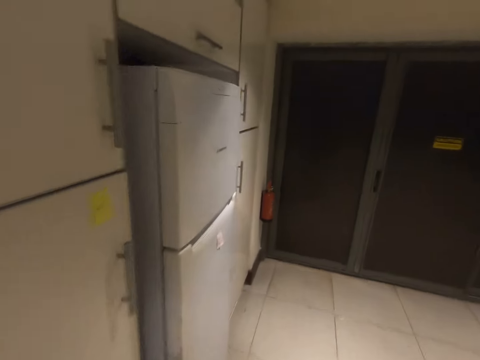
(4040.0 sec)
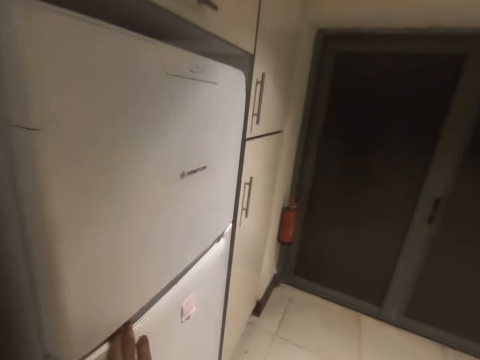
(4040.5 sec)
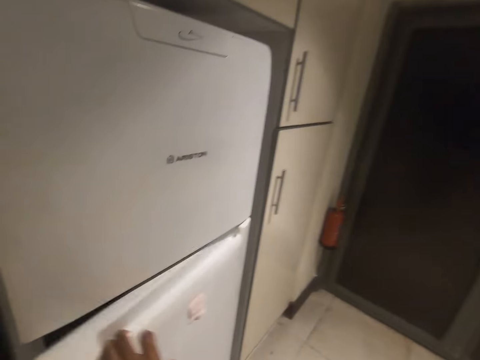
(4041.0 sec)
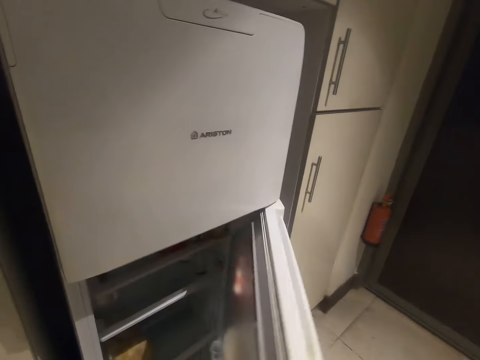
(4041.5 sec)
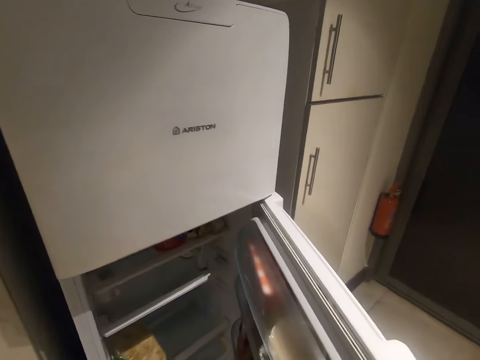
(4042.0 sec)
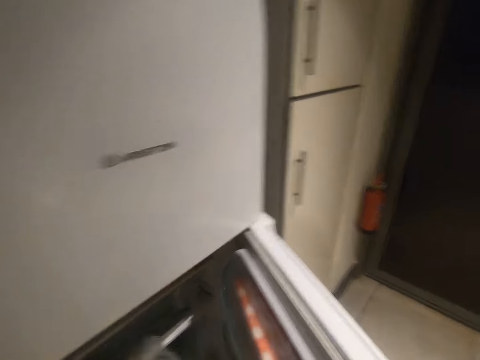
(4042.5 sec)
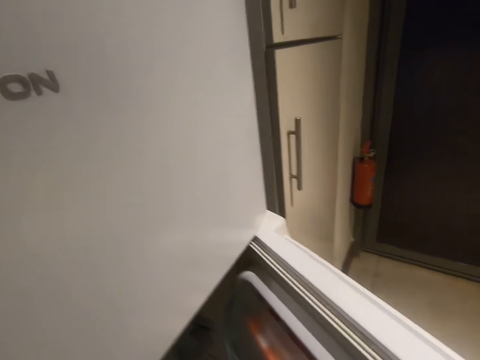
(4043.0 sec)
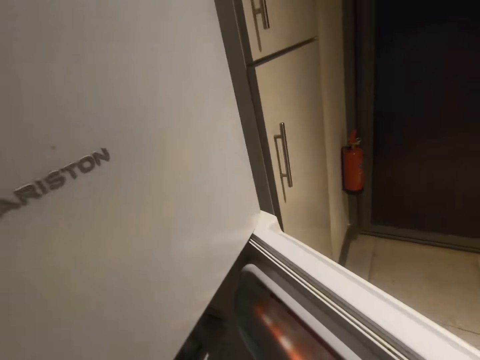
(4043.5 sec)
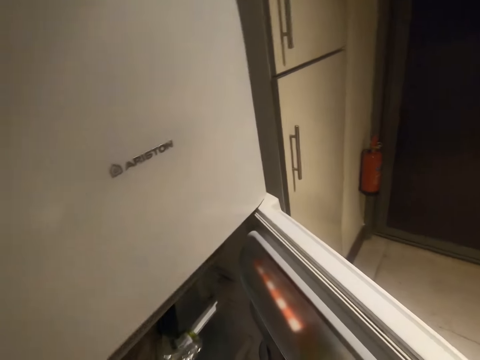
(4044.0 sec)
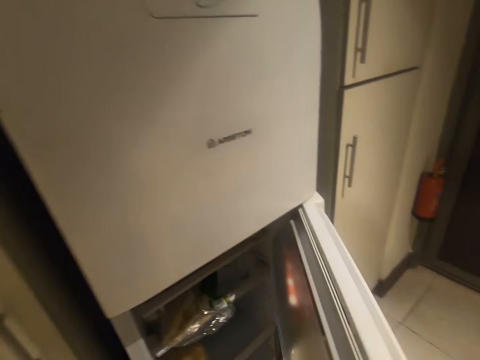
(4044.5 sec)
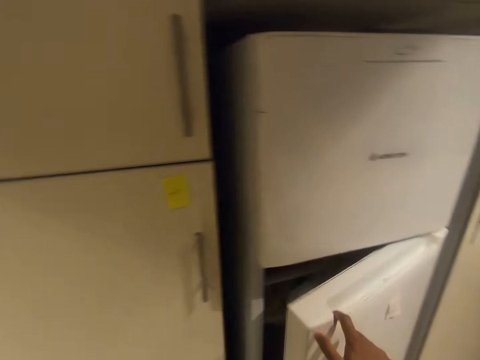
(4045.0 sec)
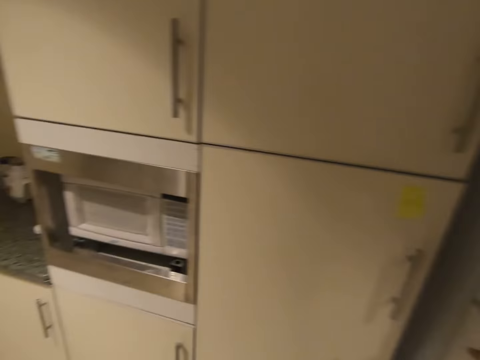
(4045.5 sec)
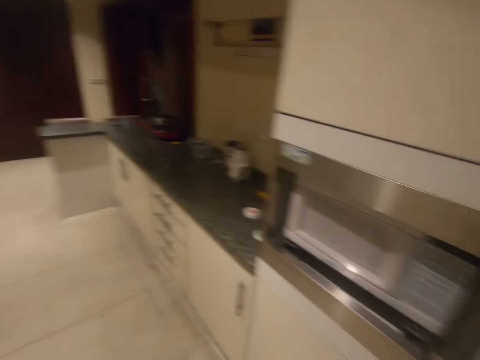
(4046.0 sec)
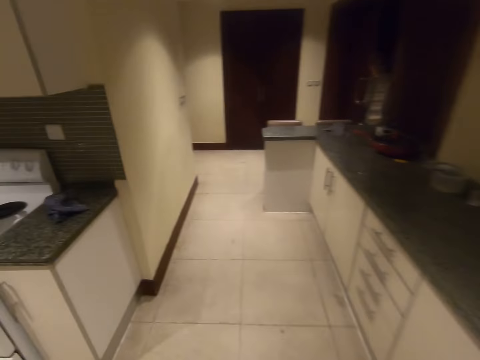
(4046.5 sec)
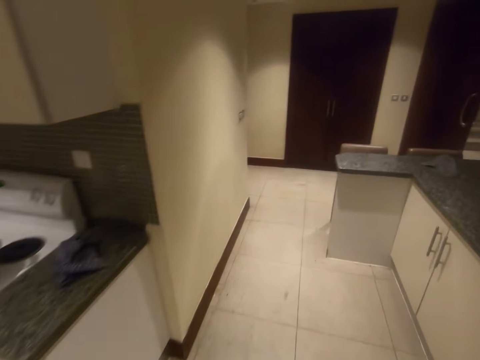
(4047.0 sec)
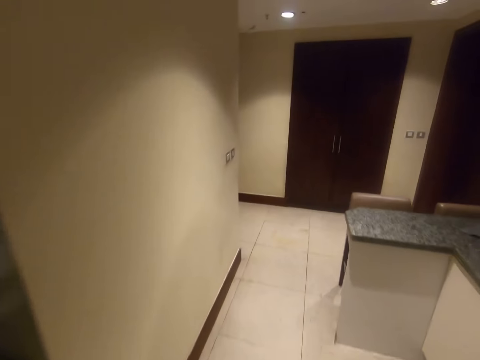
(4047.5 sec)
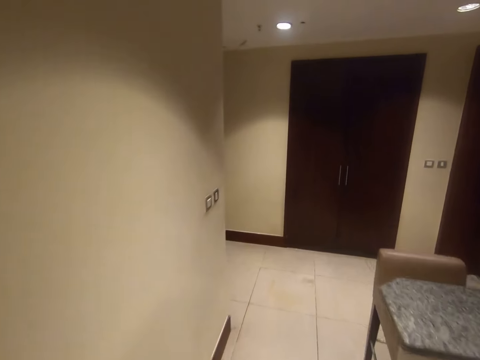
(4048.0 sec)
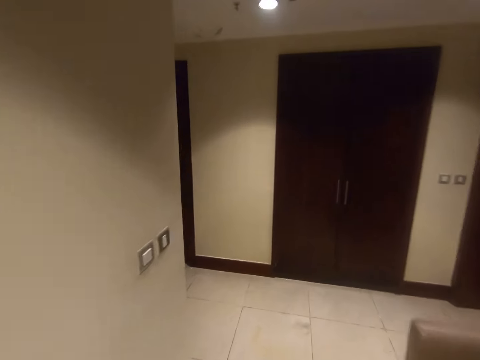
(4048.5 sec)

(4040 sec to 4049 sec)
The camera wearer opens the refrigerator with his right hand. He places the bread in the refrigerator with his left hand. He closes the refrigerator with his right hand. He walks around.

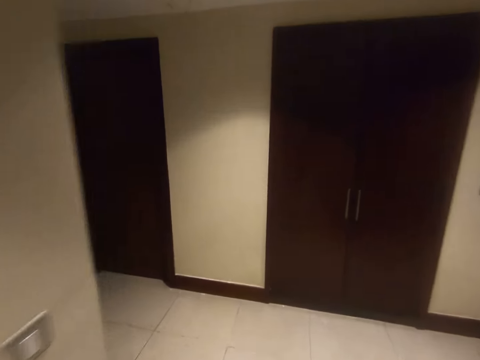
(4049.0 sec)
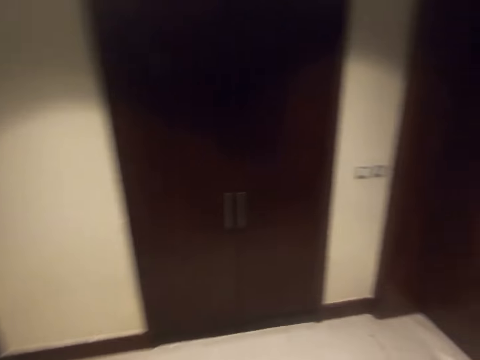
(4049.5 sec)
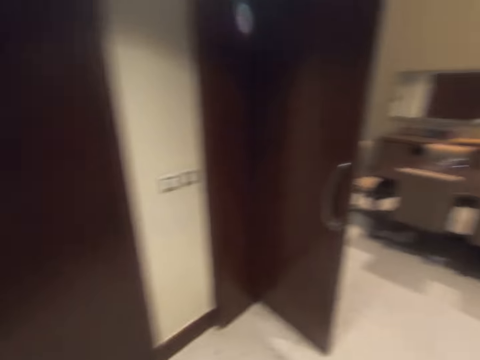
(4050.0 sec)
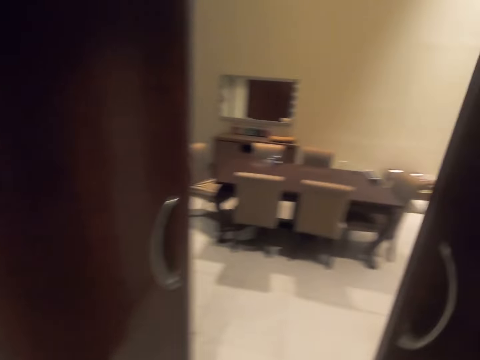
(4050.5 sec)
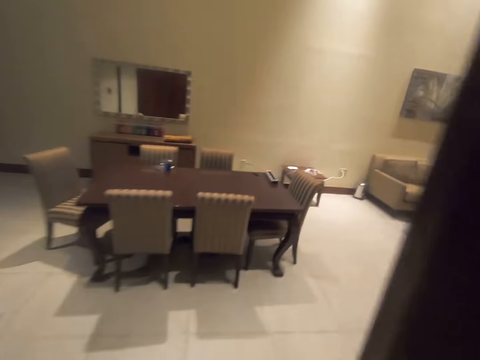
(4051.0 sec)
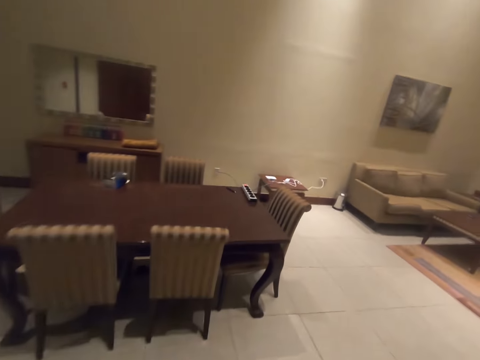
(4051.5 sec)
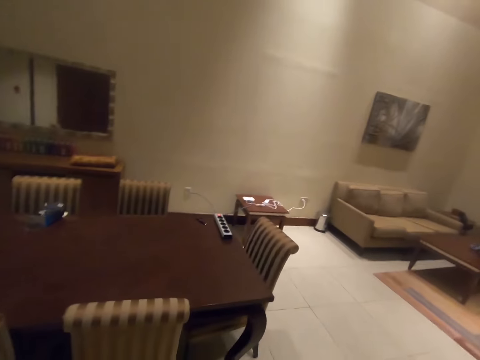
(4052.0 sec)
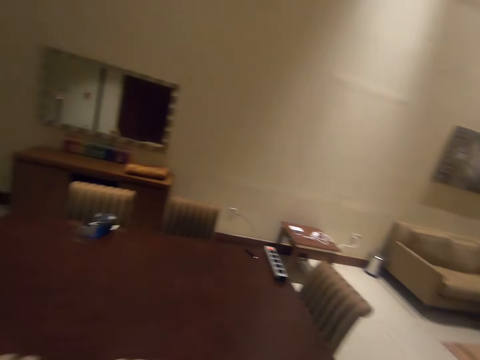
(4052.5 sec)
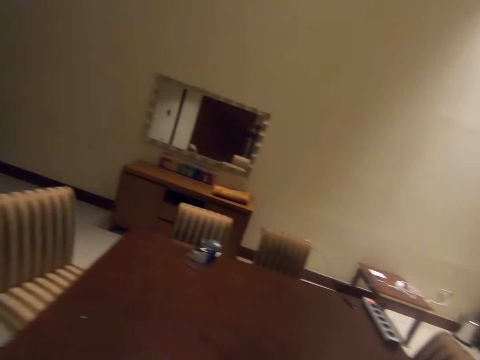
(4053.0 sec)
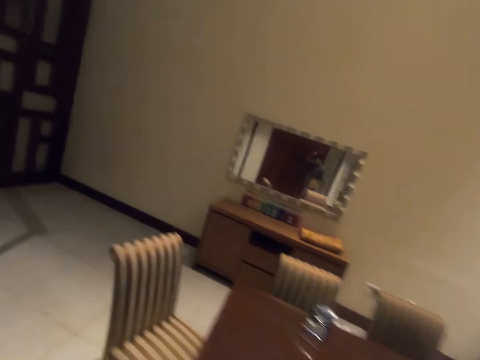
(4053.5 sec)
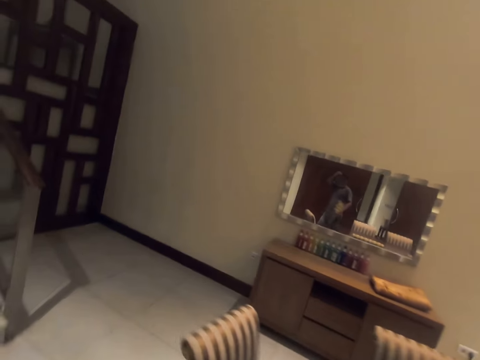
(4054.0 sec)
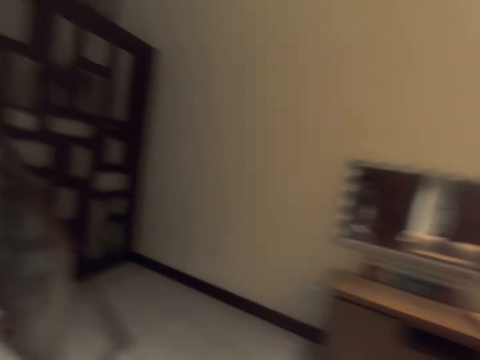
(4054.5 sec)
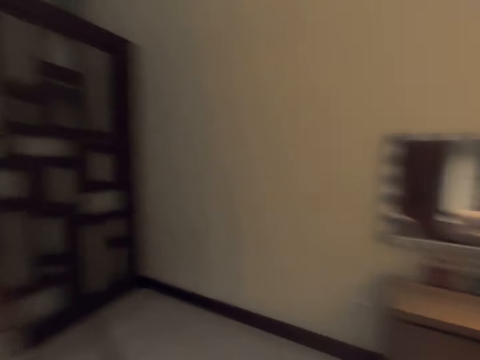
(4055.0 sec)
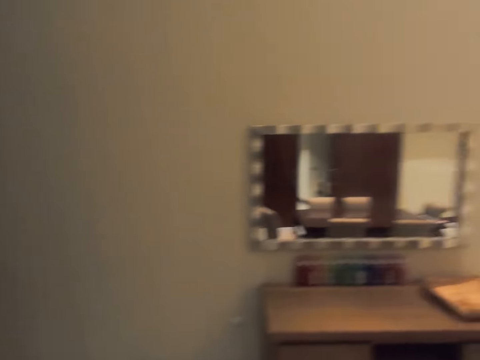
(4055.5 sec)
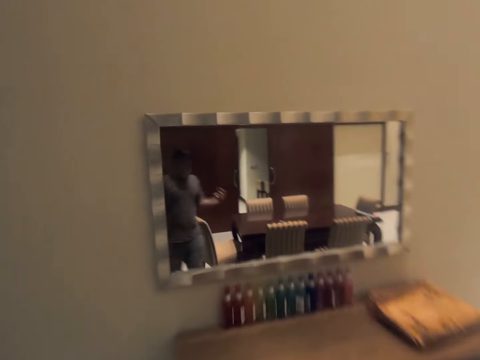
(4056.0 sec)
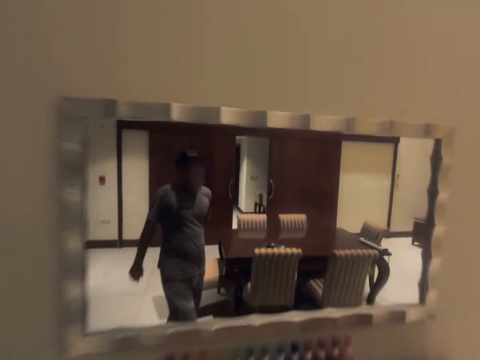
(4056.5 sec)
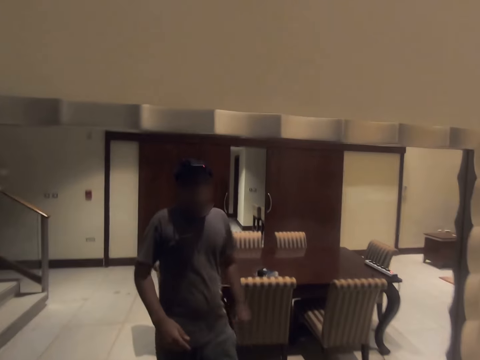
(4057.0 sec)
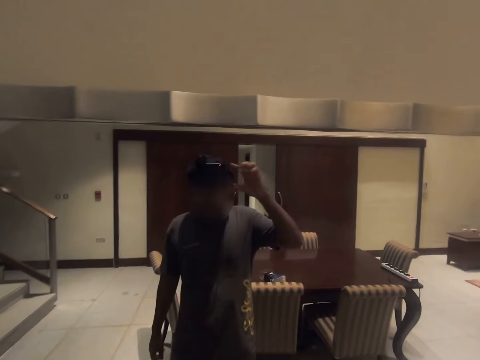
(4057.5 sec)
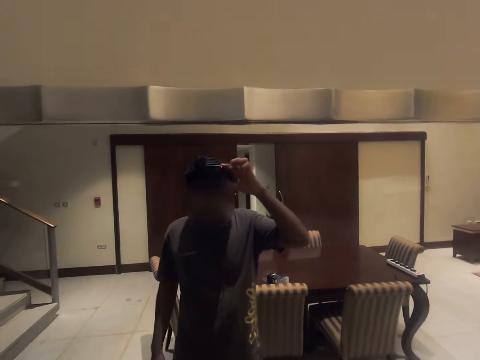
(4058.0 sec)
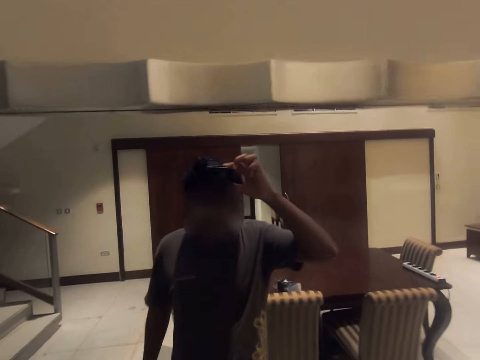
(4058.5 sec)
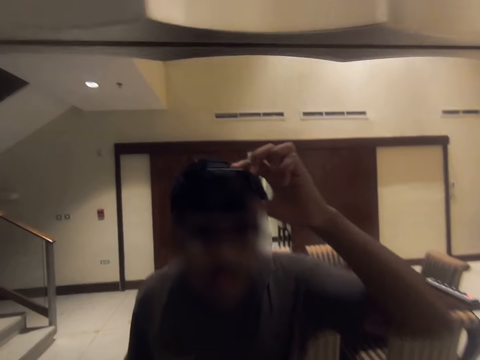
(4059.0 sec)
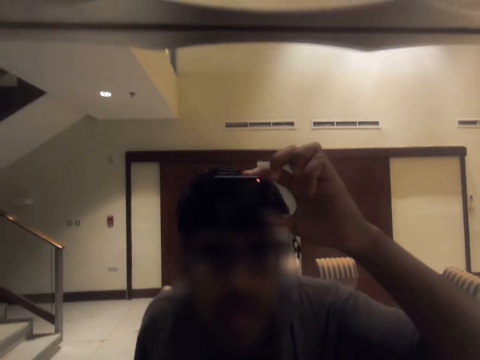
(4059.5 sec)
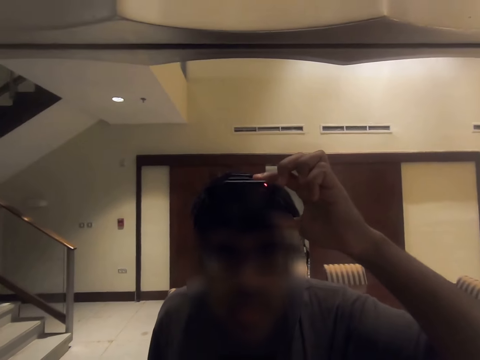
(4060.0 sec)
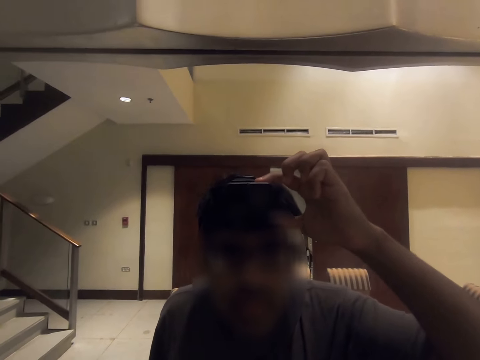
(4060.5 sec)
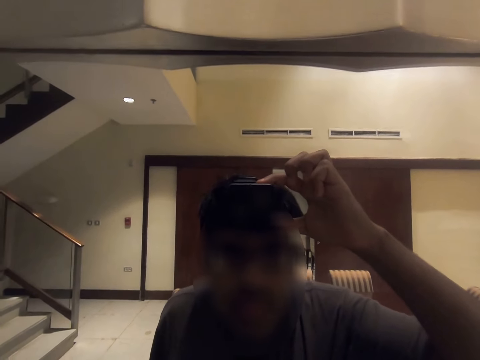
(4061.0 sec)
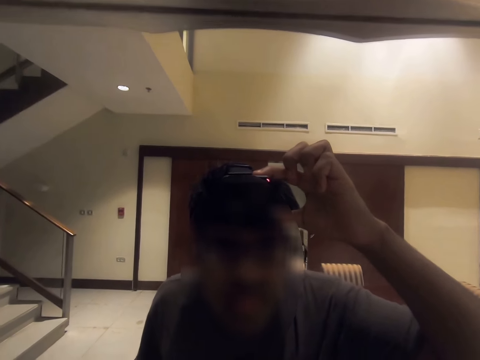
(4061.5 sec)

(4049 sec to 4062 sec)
The camera wearer walks into the living room. He touches the living room door with his left hand. He fixes the camera on his head. He makes a humming sound. He scratches his head with his right hand. He swings his left hand. He touches the camera with his left hand. He looks at himself in the mirror. He fixes the camera on his head.
